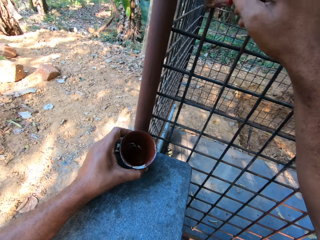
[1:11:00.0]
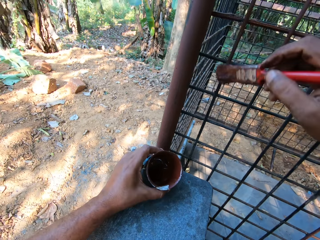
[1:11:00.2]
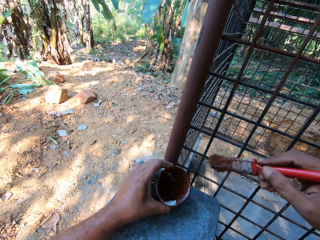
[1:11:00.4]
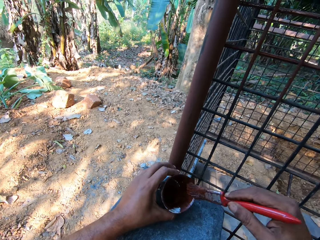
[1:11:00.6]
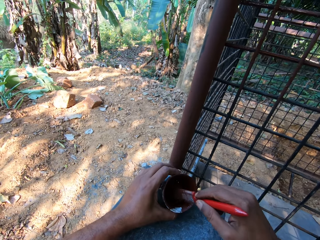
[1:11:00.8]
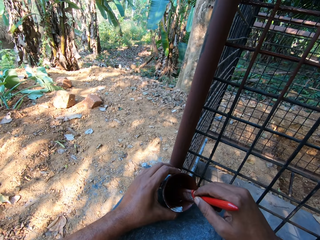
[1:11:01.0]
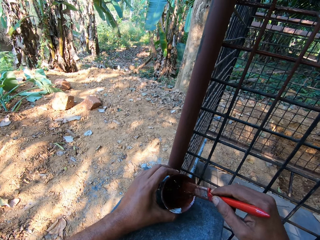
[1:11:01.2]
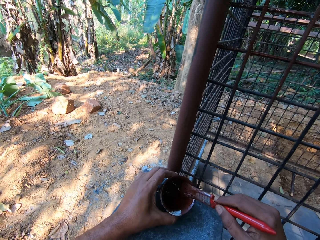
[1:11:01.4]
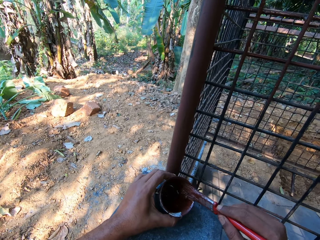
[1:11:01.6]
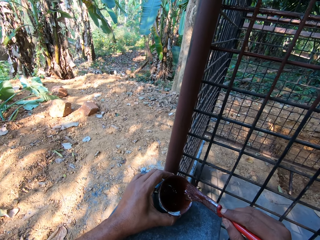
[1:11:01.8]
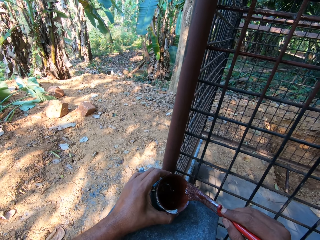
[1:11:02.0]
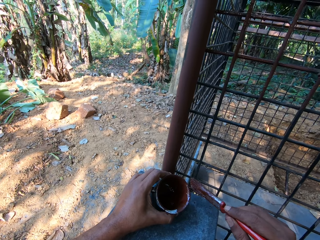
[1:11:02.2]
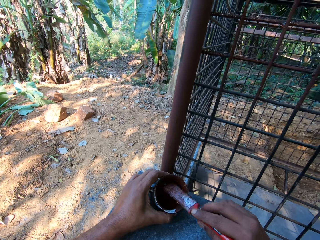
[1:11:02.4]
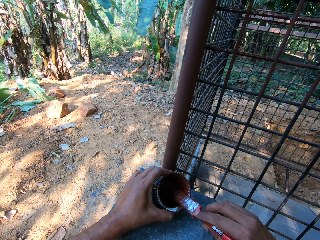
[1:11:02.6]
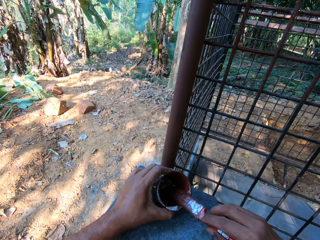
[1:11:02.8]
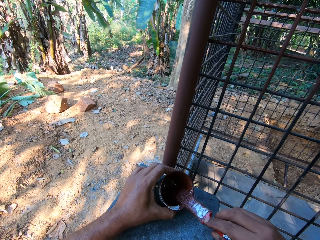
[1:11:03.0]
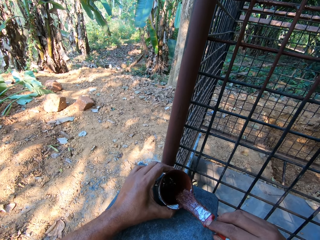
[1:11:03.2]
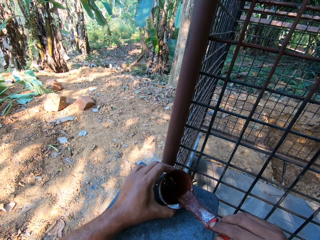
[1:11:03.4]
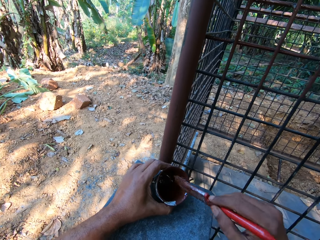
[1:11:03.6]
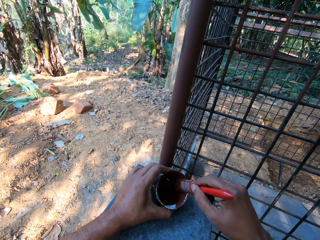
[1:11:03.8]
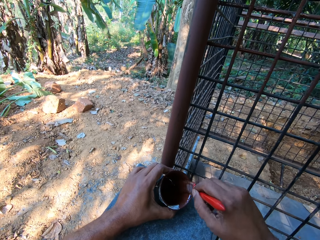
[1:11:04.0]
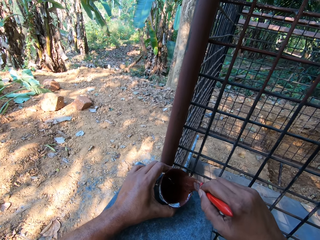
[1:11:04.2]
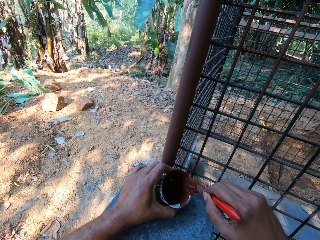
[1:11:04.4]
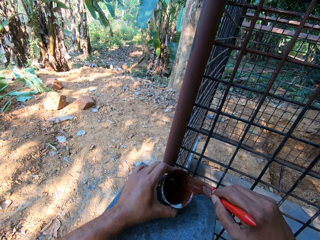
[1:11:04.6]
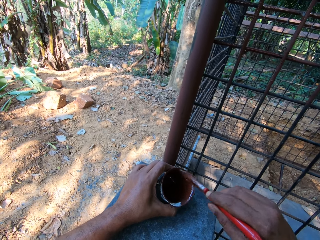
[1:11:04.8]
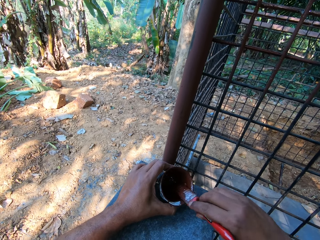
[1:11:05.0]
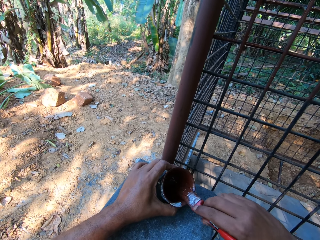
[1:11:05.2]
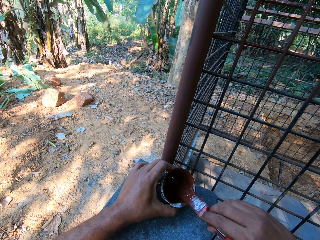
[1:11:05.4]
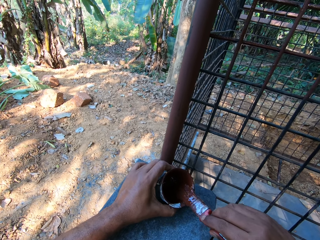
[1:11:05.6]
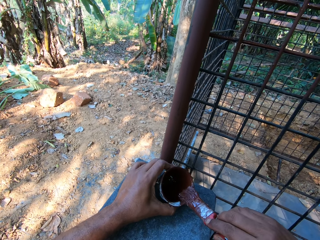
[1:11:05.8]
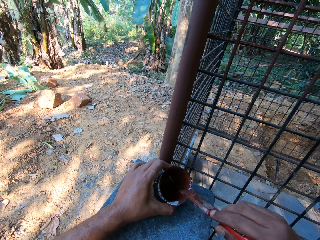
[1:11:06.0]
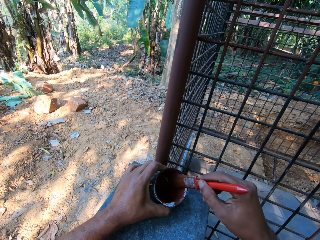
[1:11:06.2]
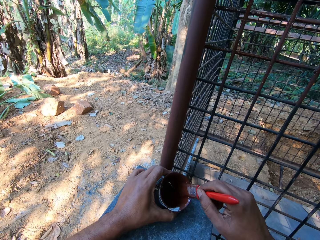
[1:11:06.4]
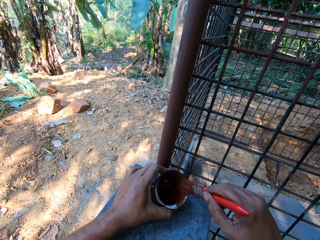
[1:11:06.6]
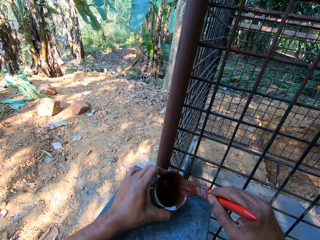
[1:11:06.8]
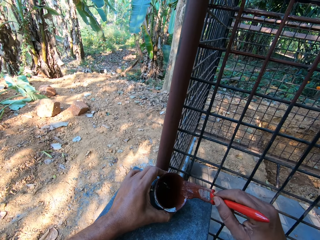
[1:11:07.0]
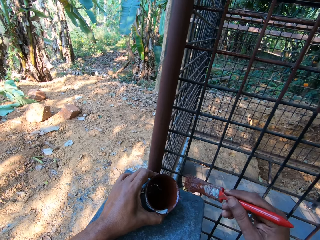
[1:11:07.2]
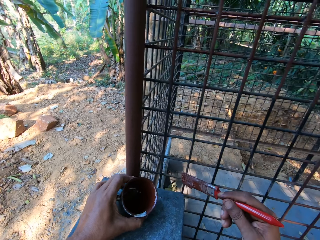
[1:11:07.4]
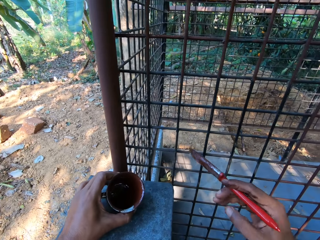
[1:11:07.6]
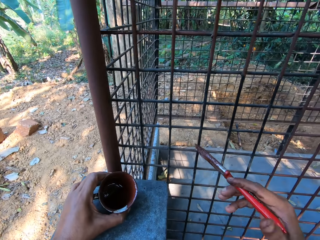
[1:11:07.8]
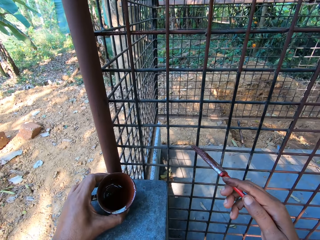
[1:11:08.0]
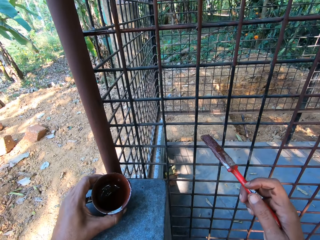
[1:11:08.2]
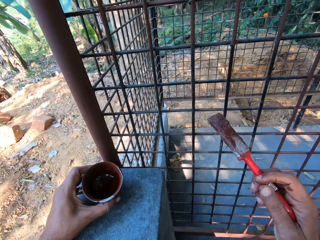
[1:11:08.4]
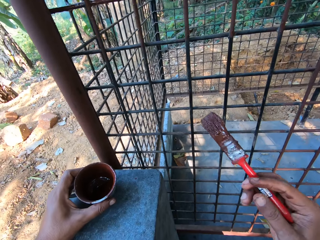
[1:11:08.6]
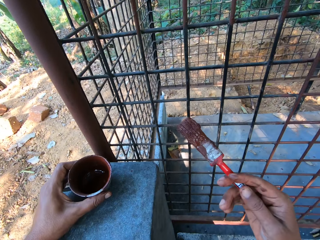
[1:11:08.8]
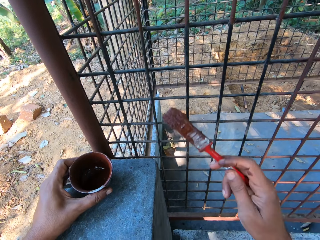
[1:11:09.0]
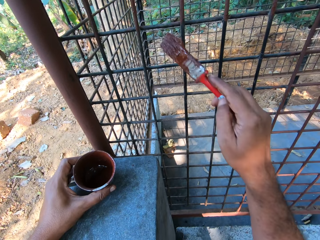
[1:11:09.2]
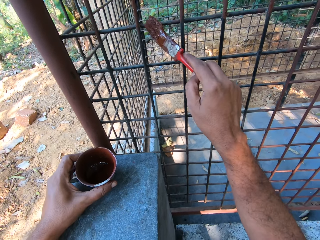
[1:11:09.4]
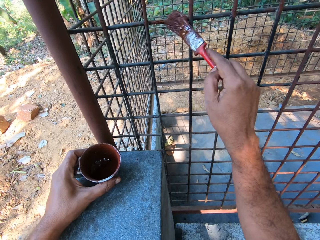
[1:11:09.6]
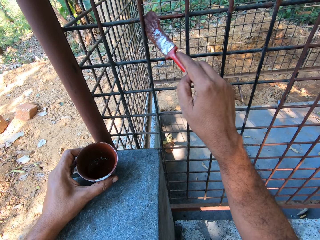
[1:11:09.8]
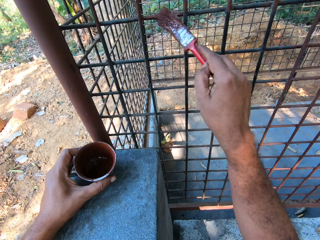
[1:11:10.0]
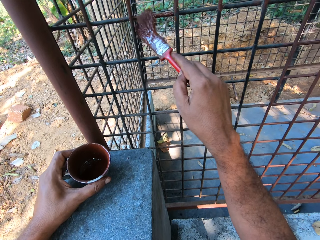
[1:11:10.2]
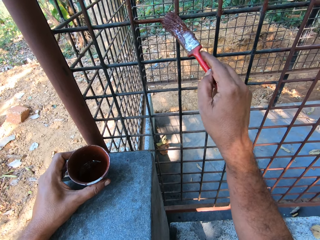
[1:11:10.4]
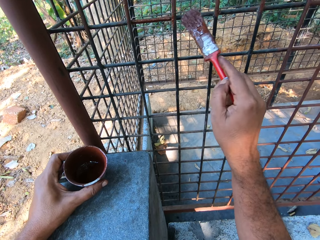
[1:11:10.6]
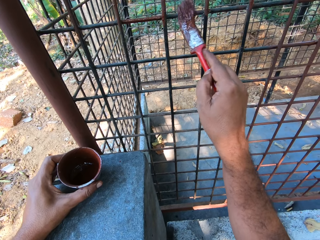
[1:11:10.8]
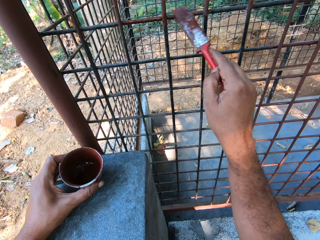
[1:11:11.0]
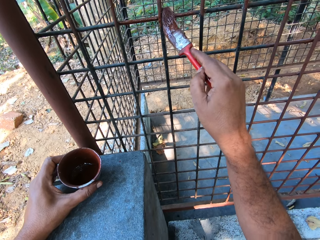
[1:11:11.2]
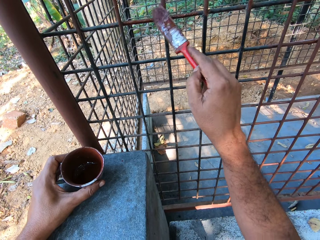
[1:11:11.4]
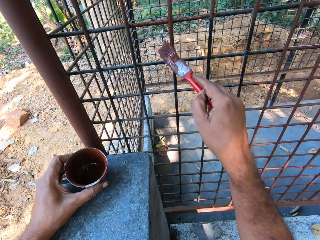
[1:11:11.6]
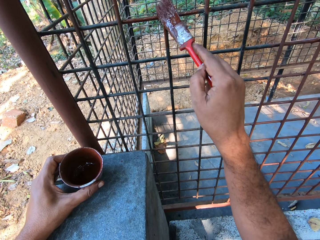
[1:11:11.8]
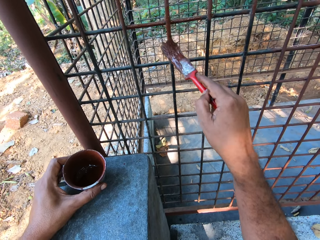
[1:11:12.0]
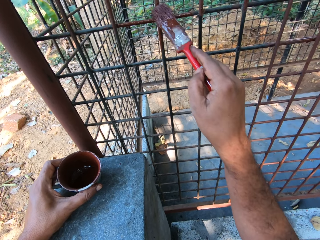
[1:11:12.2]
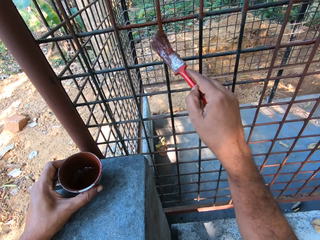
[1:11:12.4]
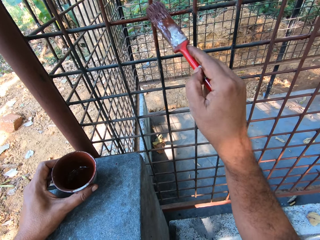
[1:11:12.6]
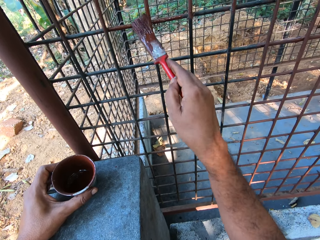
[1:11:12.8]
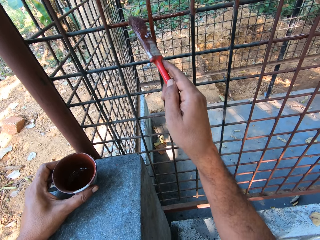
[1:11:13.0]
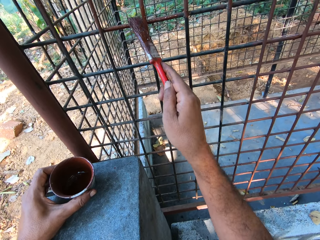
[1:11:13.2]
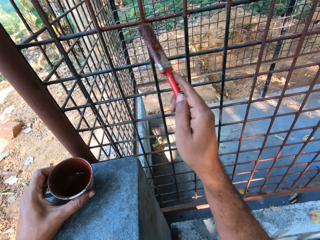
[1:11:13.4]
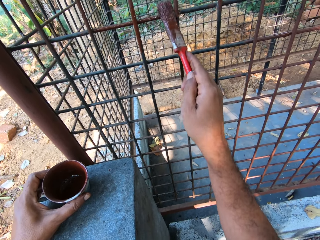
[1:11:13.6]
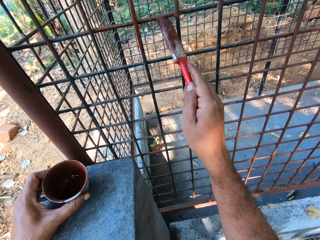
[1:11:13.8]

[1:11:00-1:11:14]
The camera wearer dips the paintbrush in his right hand into the paint in the container in his left hand. He rubs off some paint from the paintbrush in his right hand on the brim of the container. He paints the iron store with the paintbrush in his right hand.

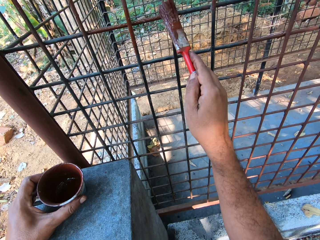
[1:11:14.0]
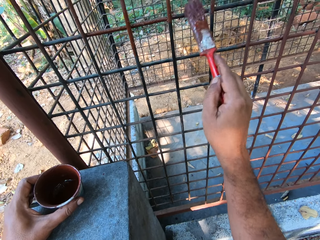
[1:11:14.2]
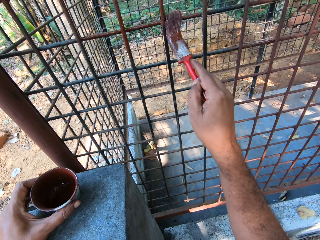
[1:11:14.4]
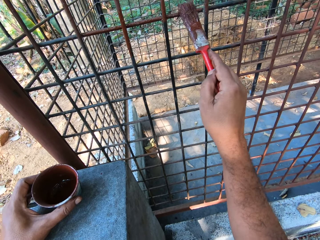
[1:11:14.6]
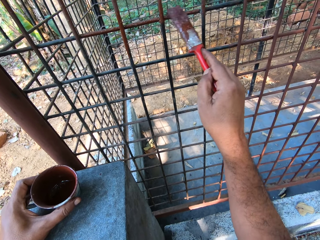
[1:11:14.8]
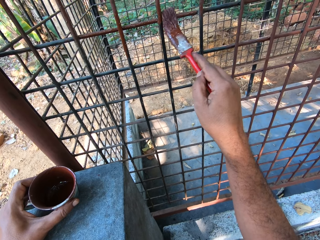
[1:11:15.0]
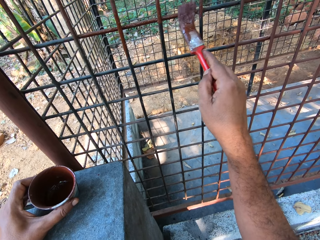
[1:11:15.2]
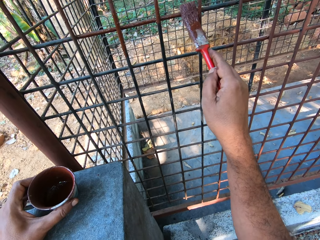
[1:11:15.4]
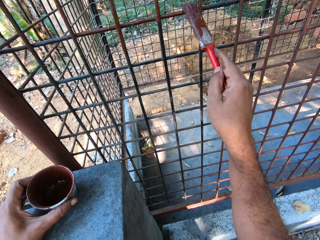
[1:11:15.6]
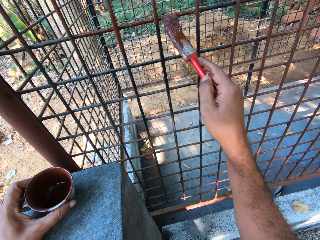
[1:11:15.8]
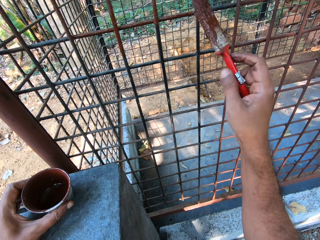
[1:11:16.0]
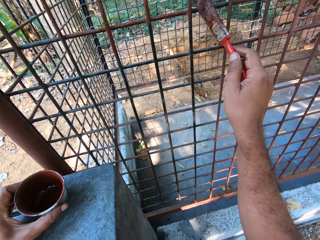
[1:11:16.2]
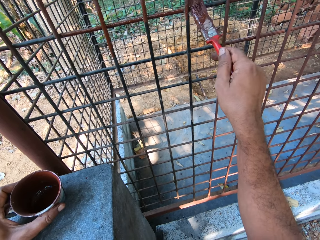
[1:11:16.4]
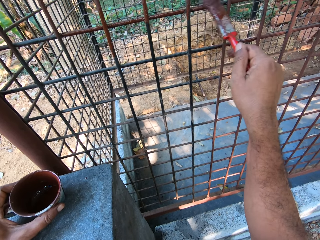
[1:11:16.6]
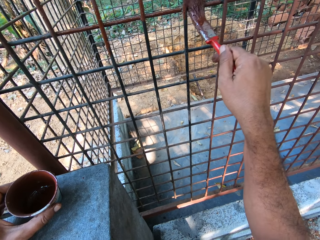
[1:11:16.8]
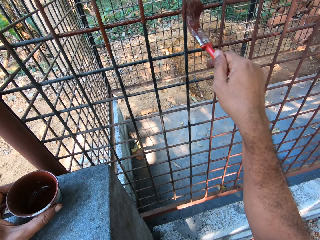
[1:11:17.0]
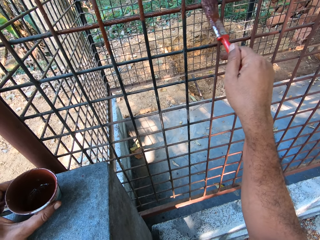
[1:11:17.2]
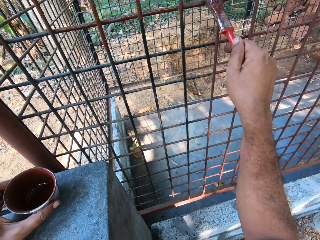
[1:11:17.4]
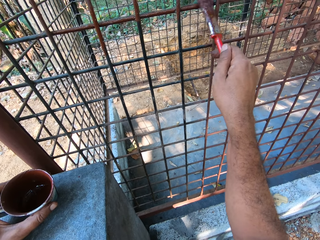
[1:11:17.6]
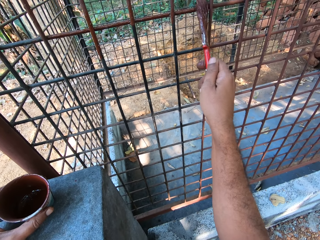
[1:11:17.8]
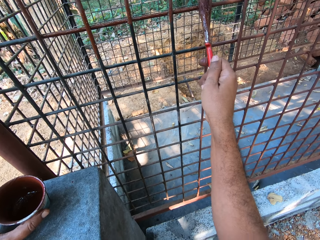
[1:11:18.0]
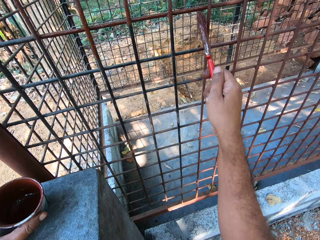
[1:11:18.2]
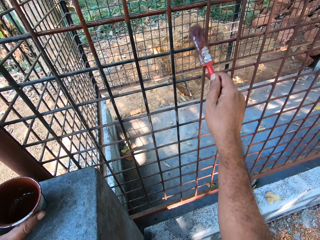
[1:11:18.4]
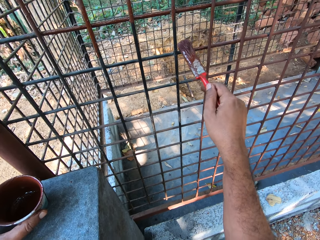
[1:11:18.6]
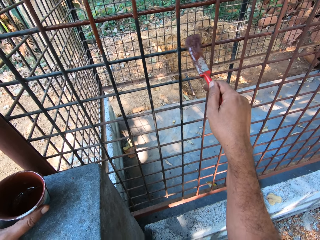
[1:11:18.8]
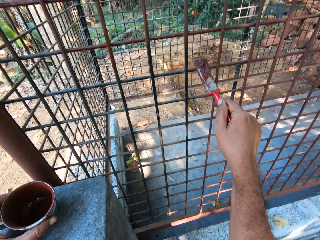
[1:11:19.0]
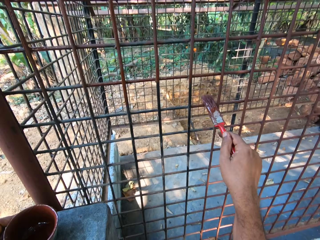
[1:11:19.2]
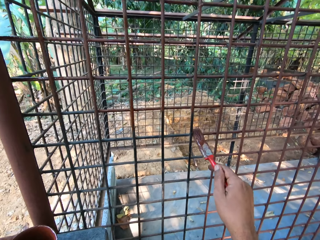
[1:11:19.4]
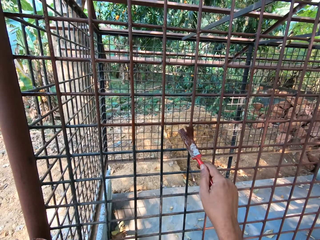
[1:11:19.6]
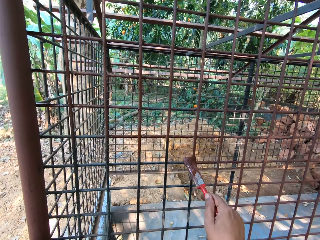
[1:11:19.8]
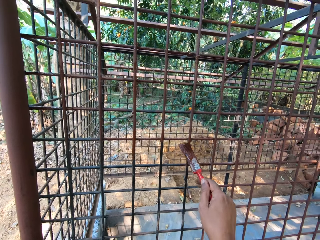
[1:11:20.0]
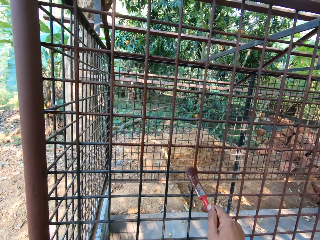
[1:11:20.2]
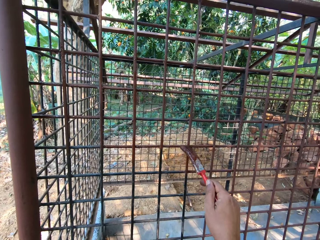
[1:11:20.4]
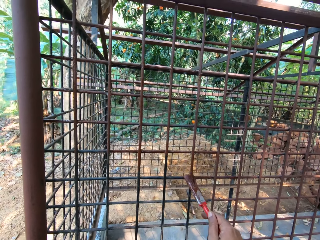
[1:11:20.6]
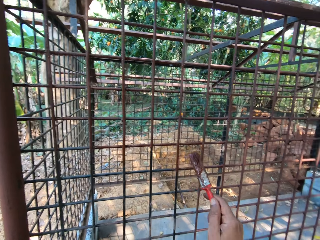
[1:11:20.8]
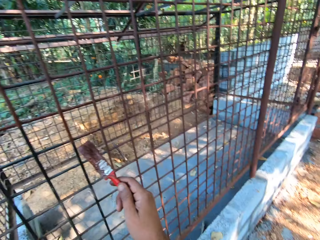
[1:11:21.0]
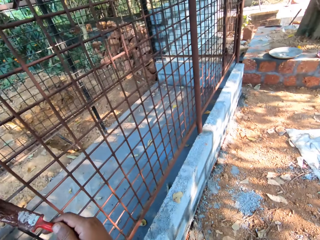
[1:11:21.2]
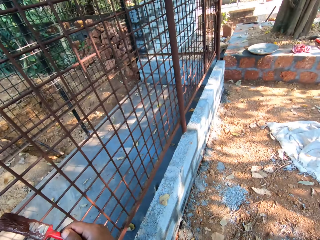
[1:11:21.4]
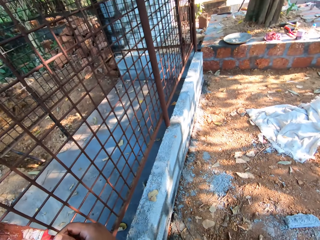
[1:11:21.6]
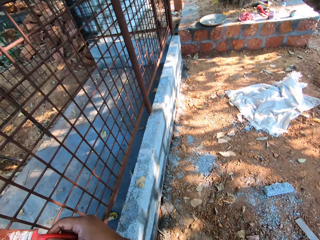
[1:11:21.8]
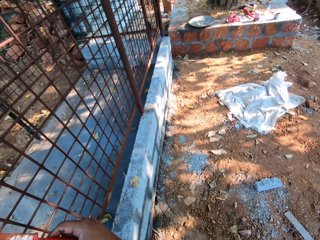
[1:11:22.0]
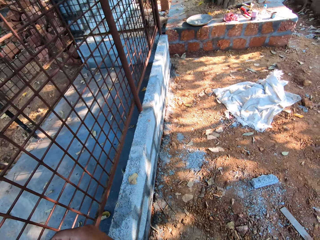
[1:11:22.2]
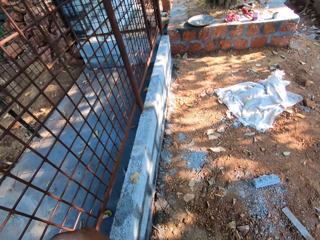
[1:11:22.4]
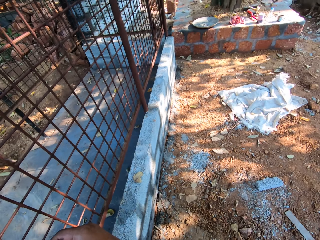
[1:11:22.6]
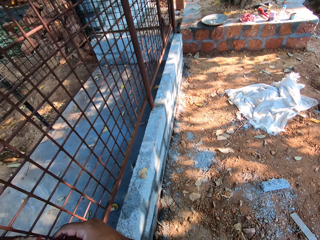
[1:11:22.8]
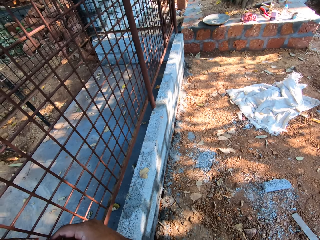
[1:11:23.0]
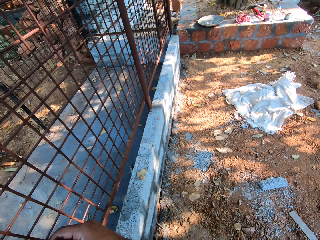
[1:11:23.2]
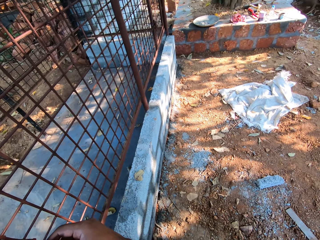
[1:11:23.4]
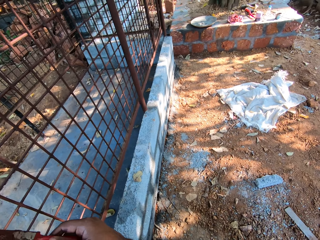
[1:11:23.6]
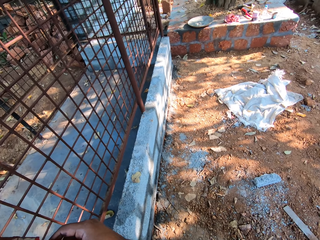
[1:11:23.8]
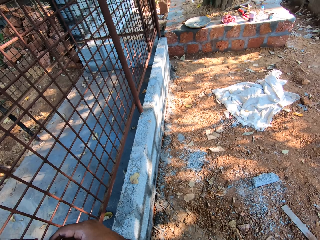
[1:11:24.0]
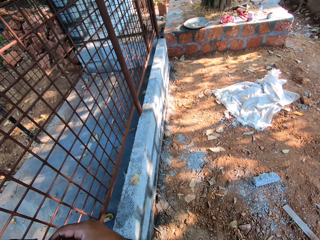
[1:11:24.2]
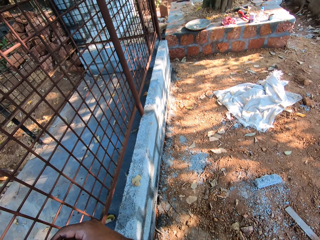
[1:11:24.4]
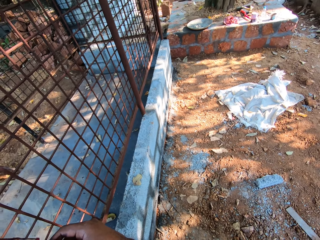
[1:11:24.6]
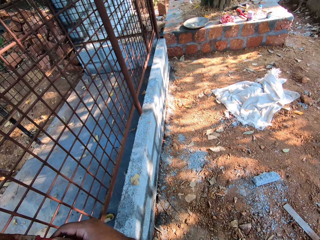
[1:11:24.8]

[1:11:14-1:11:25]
The camera wearer stands on the ground.
